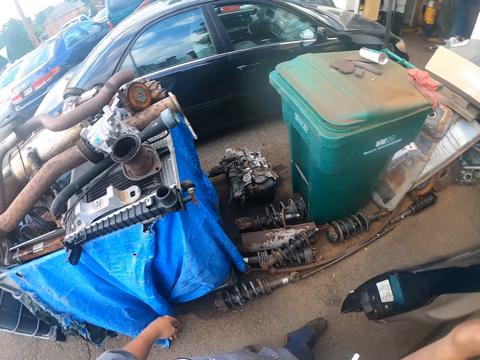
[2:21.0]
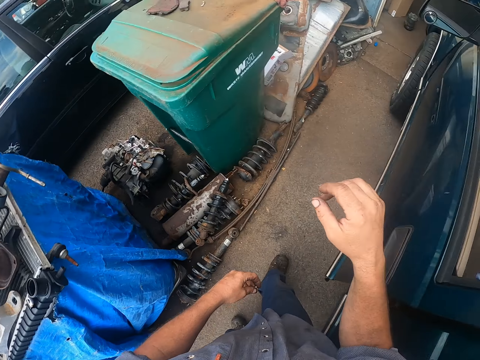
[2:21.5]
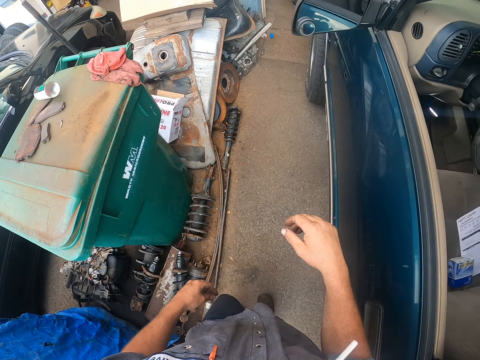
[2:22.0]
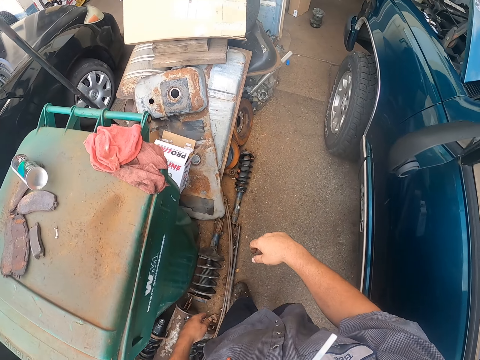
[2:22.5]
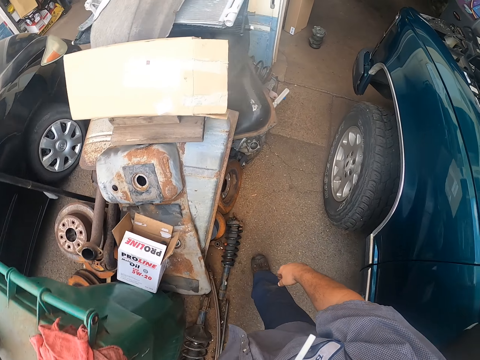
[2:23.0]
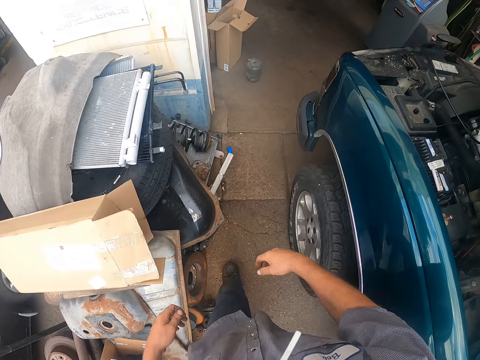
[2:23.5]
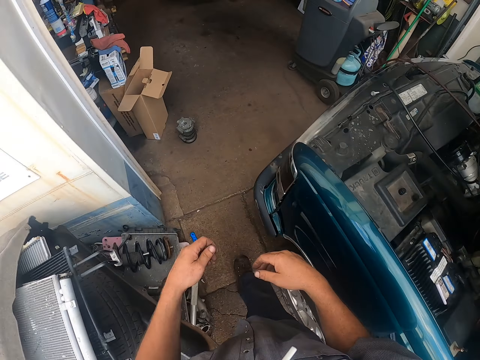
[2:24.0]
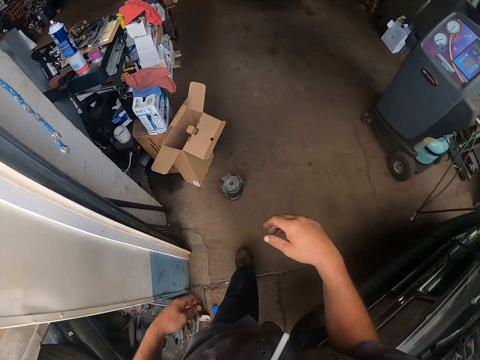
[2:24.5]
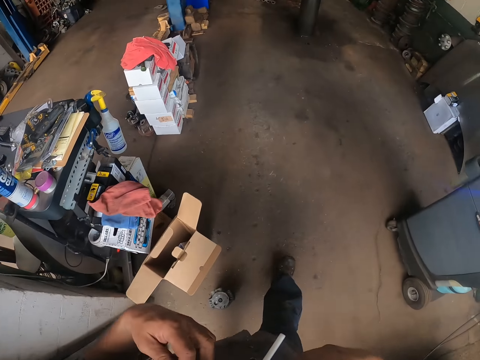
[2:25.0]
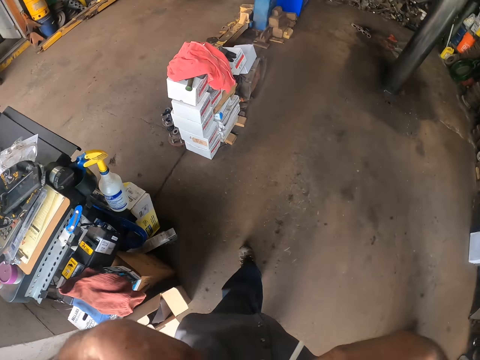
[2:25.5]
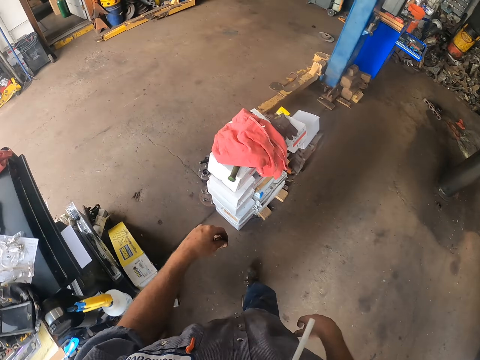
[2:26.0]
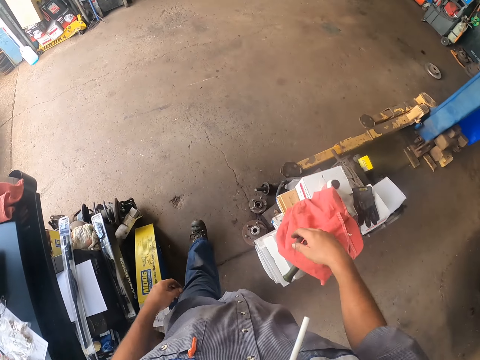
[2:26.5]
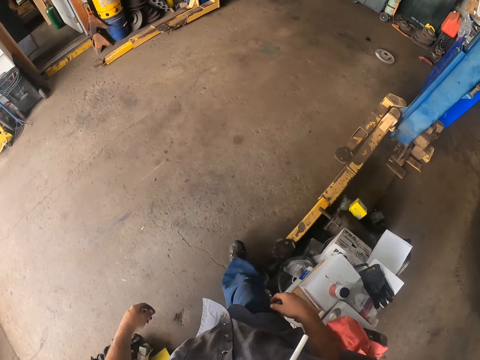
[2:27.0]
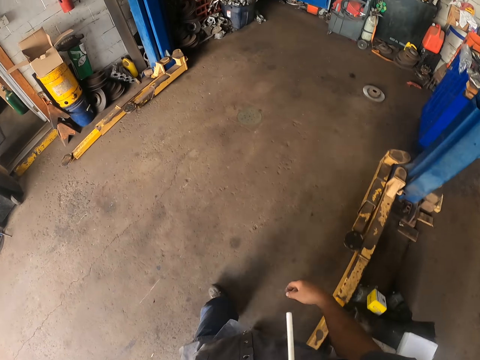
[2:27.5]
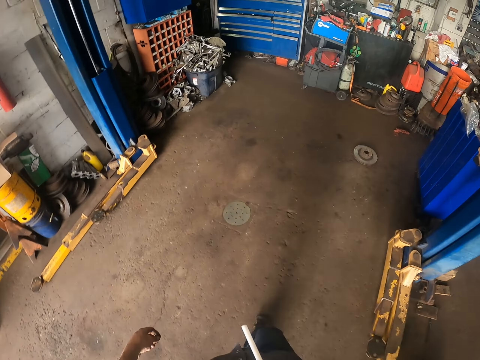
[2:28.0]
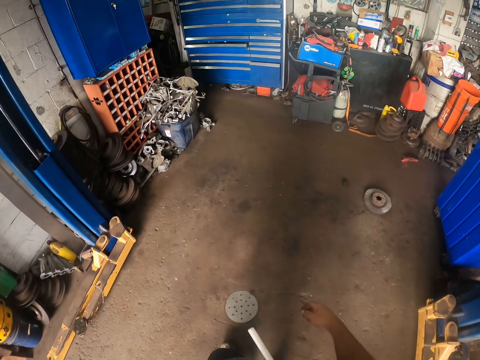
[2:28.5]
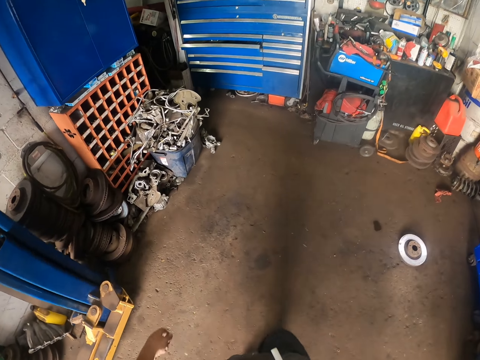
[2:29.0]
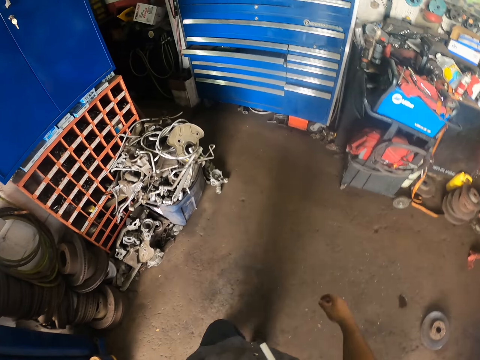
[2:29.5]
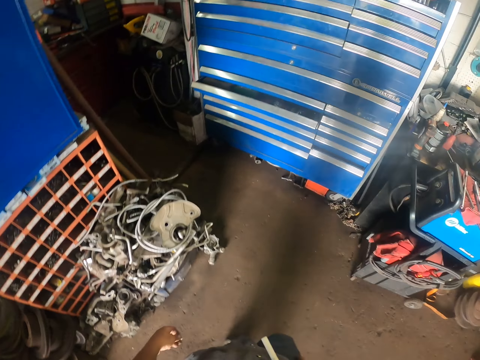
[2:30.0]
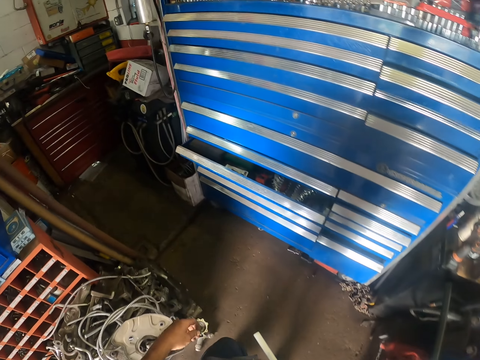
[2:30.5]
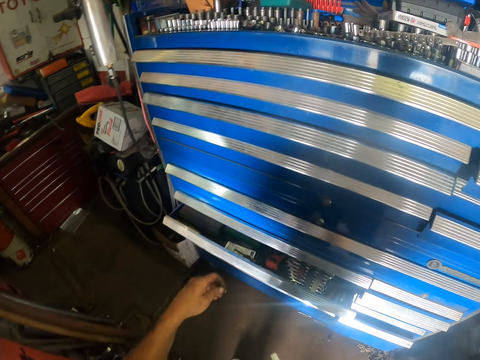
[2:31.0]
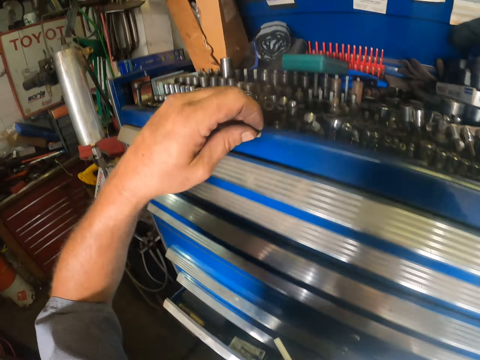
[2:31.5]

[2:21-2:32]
The camera wearer holds the car door. They close the door of the car. They walk around the workshop.

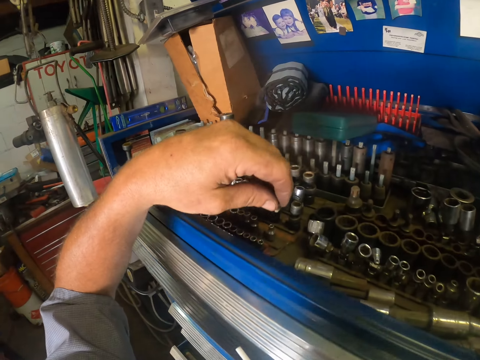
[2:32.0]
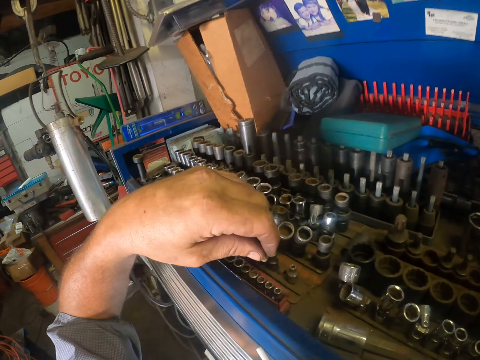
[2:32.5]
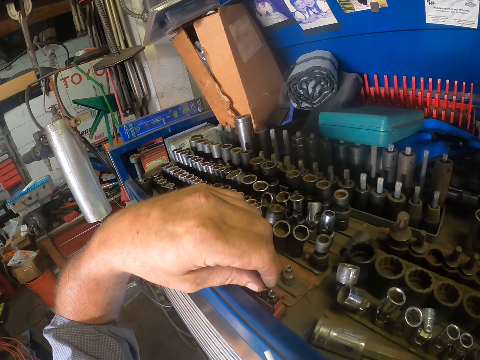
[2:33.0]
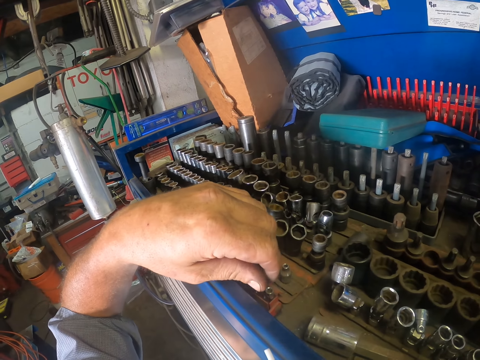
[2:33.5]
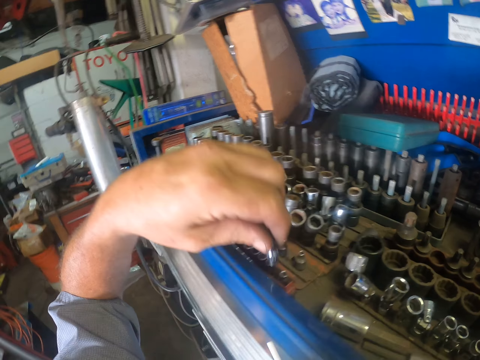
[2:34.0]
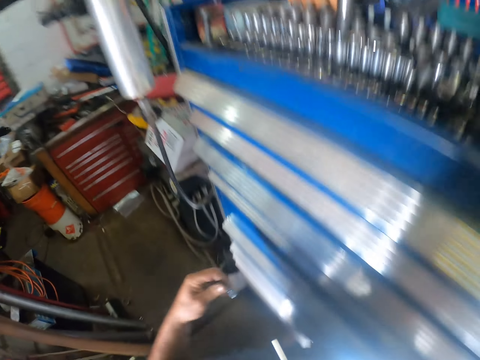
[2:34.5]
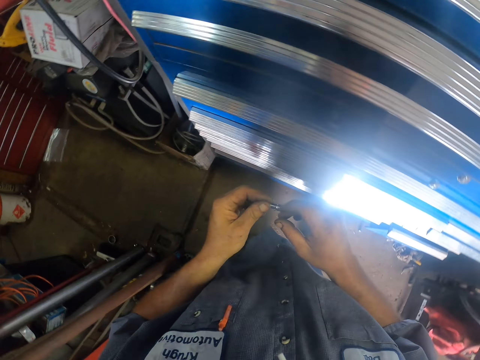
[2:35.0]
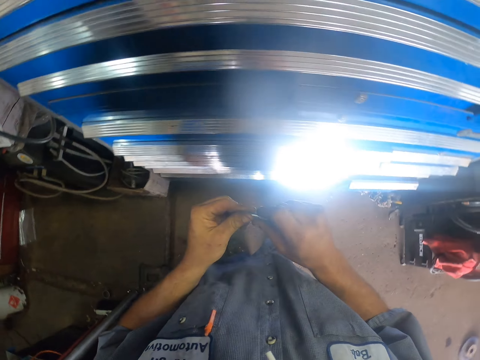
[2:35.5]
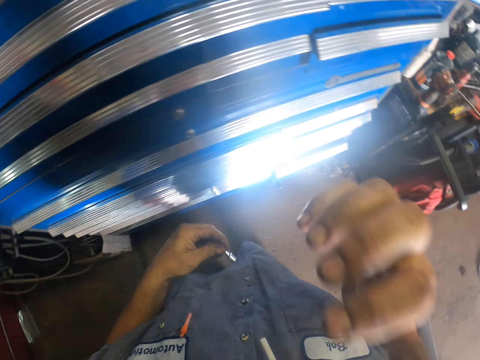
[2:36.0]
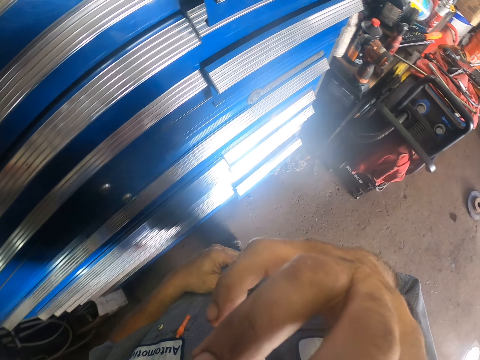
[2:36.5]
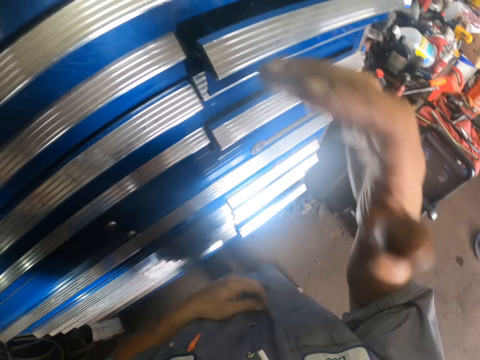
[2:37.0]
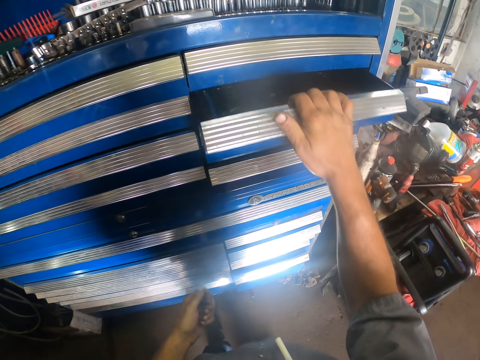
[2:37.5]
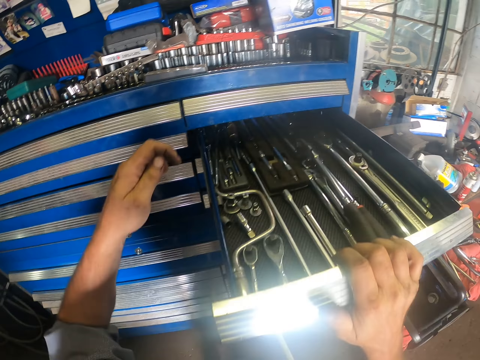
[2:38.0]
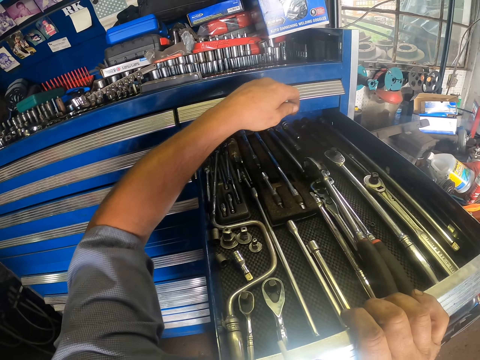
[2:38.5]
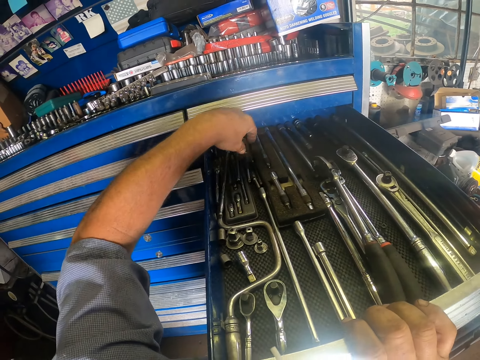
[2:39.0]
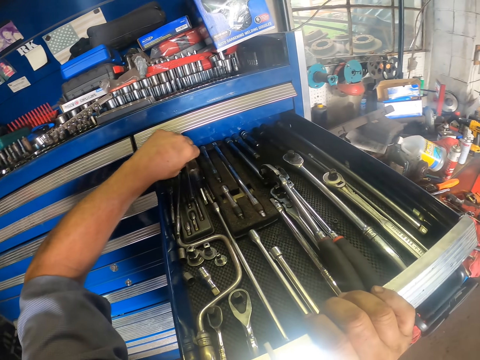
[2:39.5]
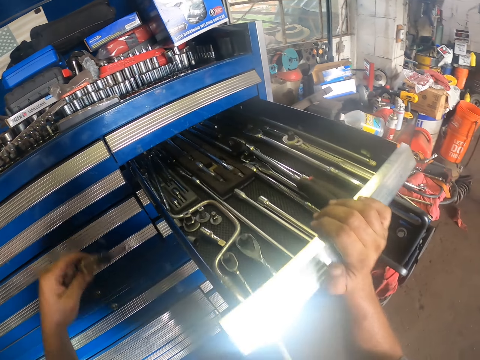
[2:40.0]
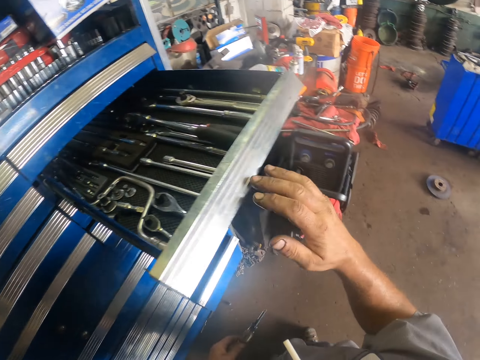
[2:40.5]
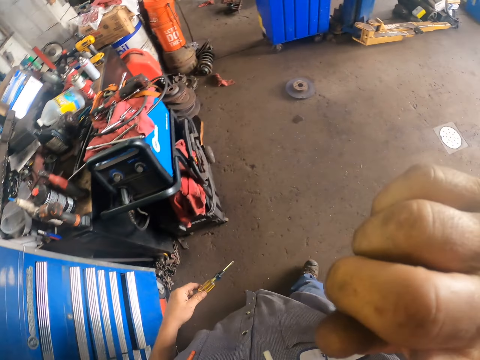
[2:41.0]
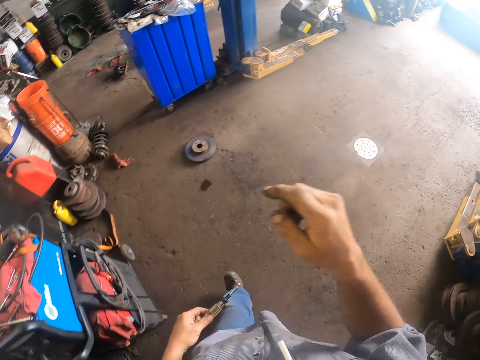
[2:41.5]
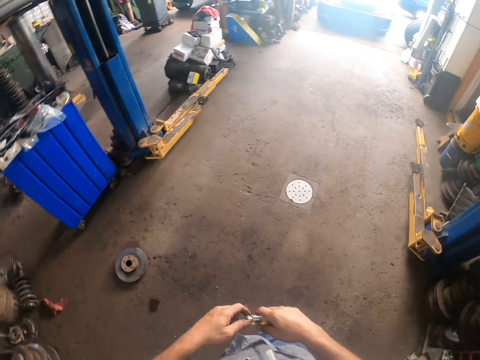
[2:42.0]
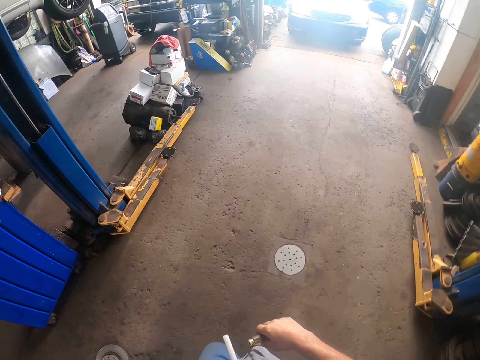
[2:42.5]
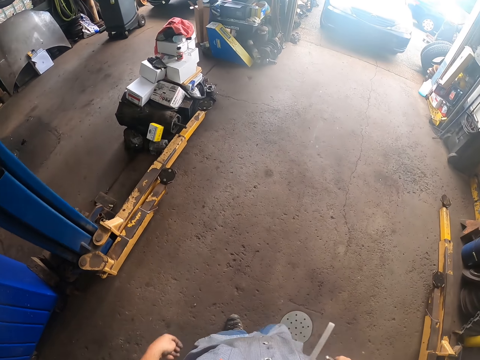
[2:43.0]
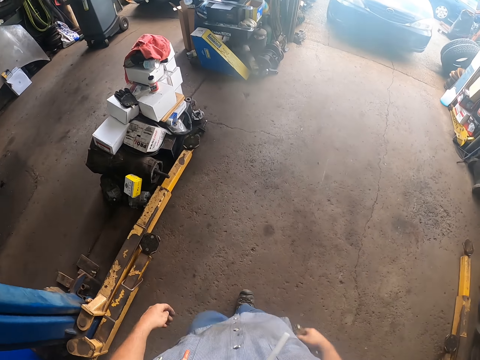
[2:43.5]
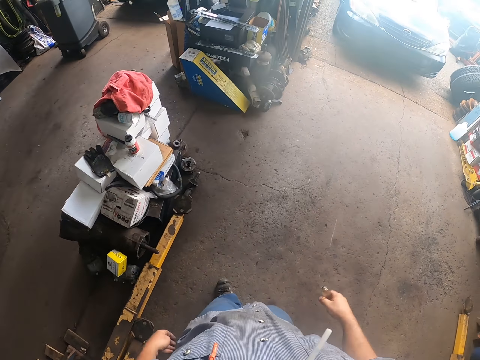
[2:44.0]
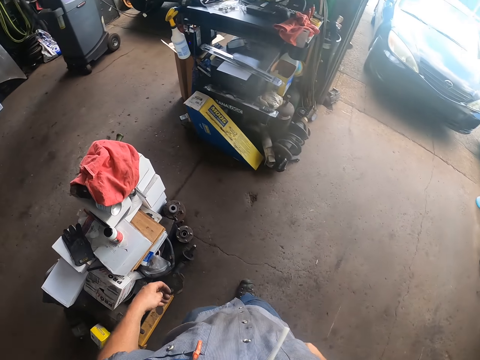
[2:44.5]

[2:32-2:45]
The camera wearer picks up a plug from the shelf. They open the drawer and pick up a screwdriver from the drawer. They touch the face. They walk around the workshop.
